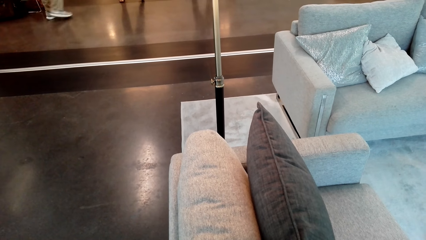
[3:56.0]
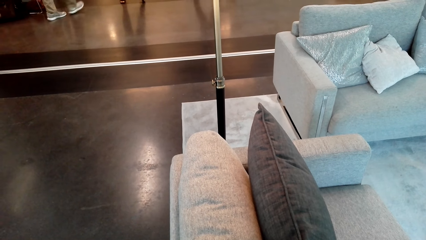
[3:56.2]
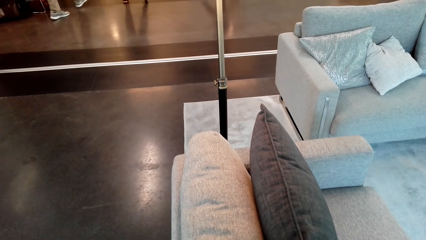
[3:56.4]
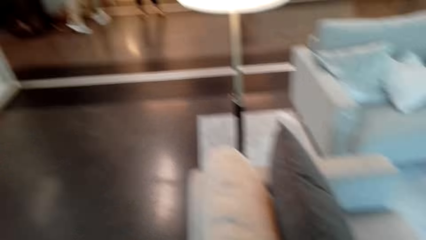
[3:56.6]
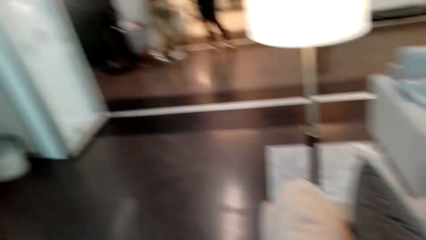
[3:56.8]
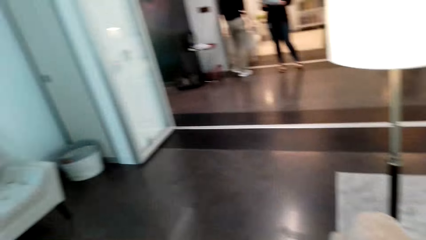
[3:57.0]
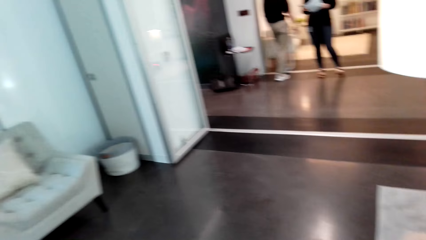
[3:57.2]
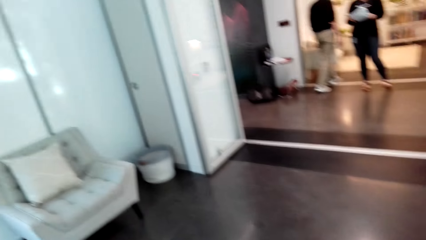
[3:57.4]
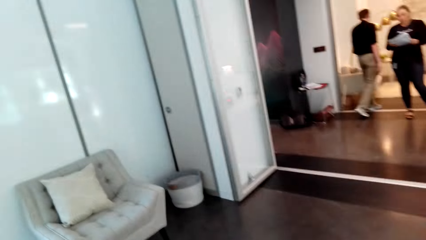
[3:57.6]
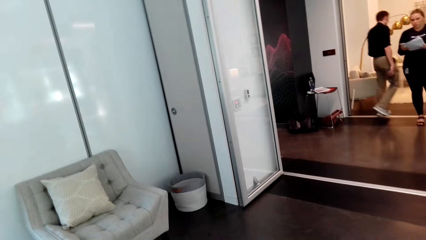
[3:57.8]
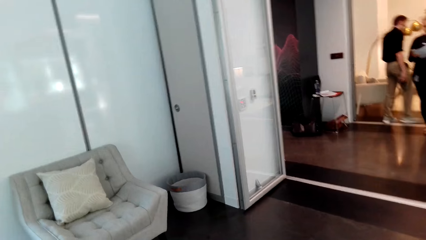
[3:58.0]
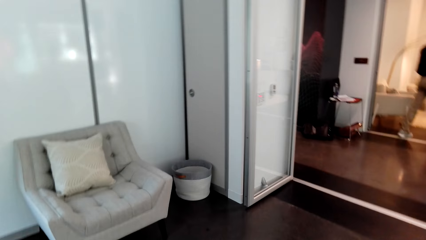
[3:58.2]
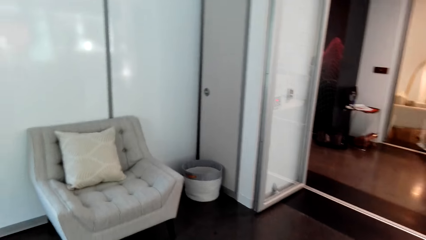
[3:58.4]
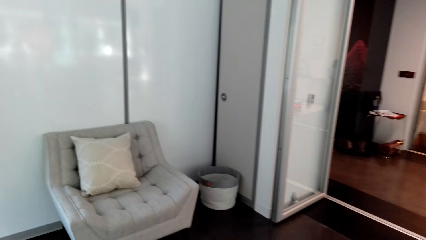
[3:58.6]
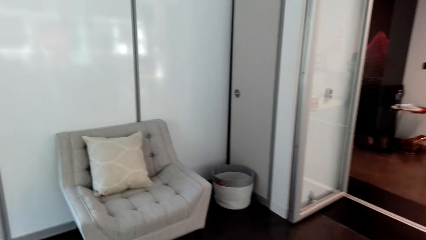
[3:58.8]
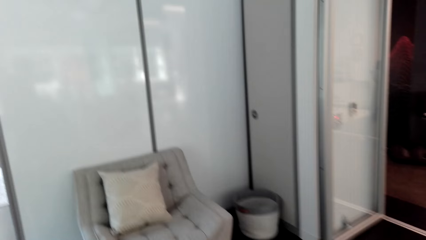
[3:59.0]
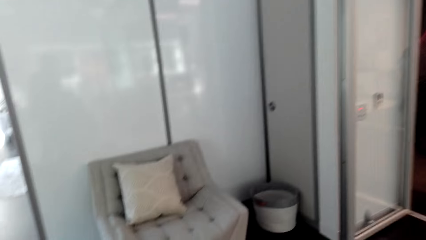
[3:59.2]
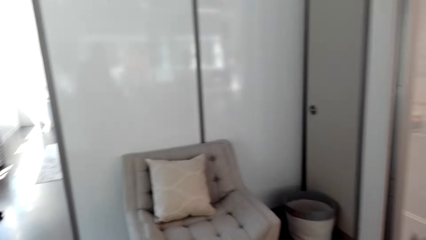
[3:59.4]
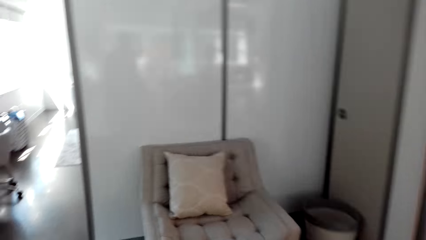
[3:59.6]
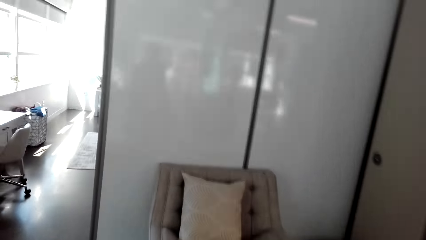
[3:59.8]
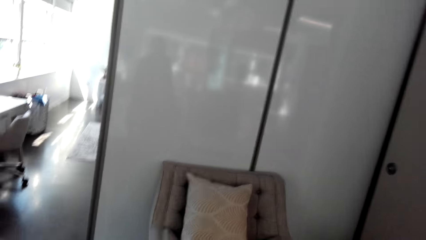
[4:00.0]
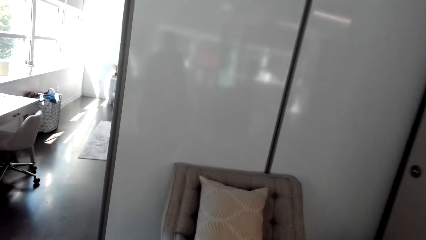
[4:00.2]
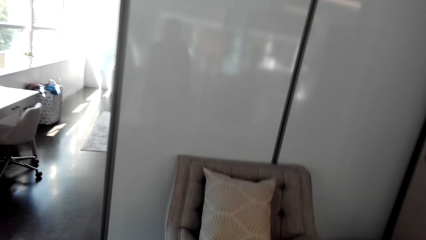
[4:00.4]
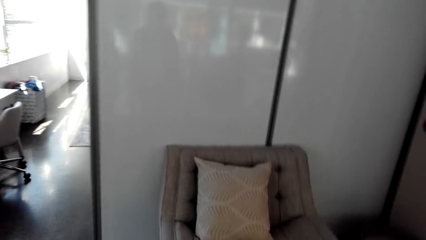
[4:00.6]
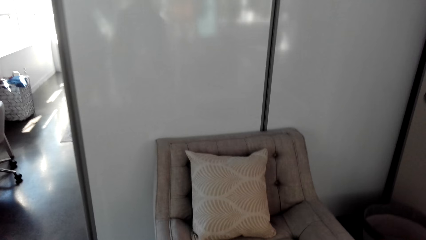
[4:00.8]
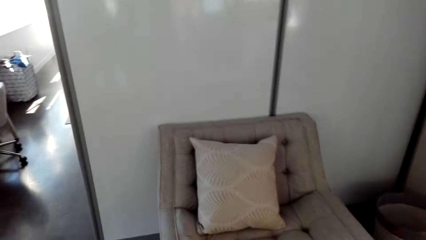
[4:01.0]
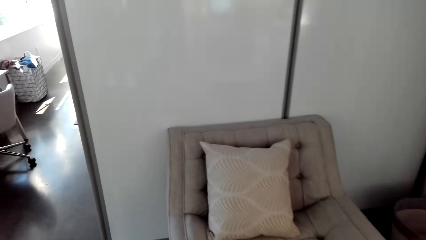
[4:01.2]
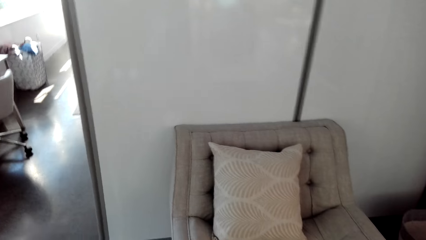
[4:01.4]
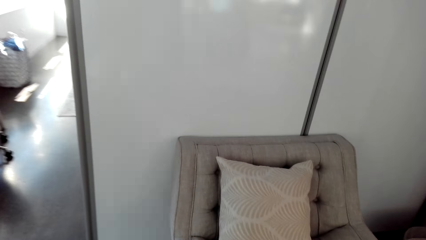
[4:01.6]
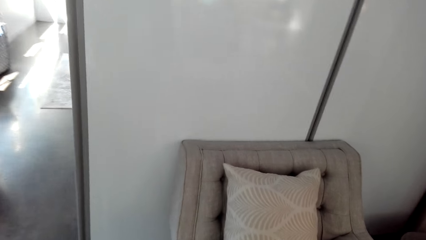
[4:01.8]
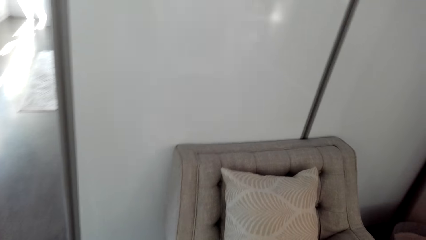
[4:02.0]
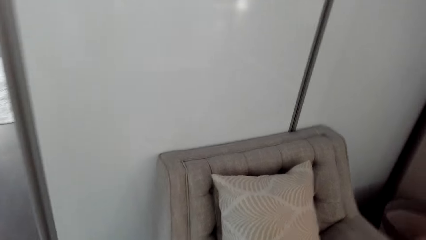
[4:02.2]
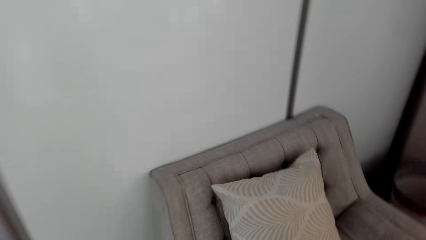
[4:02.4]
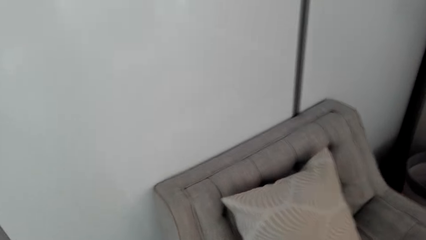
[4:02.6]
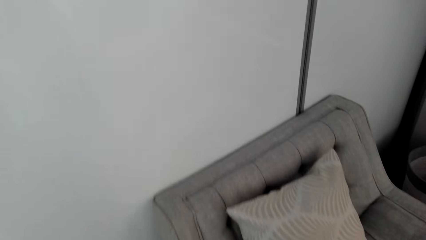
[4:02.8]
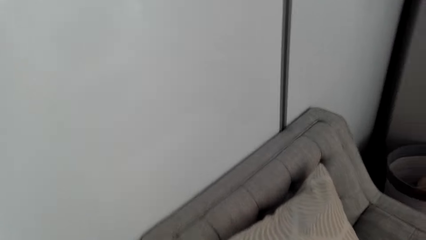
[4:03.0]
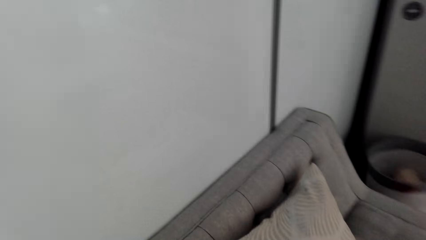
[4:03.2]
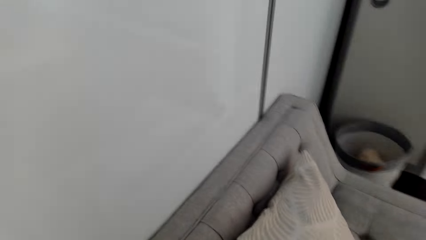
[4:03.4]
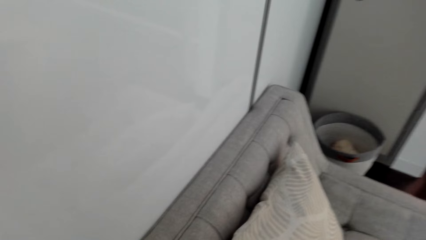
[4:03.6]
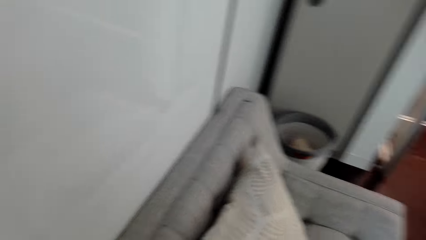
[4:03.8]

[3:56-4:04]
A man walks. The camera wearer walks.

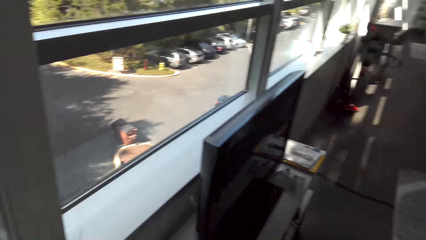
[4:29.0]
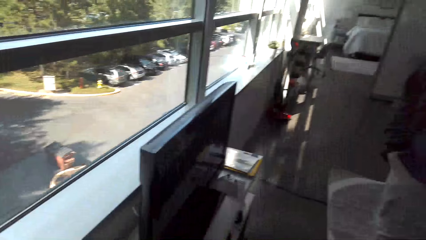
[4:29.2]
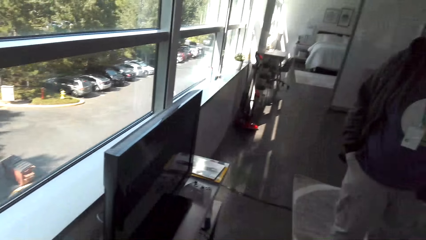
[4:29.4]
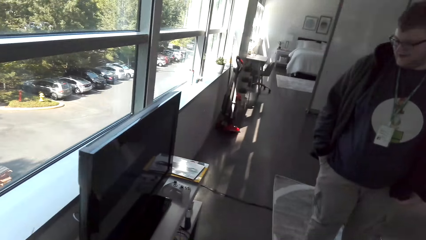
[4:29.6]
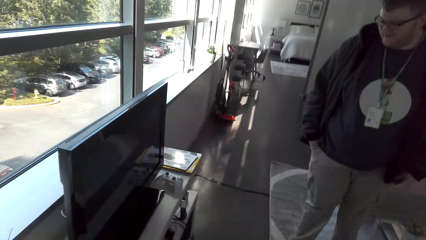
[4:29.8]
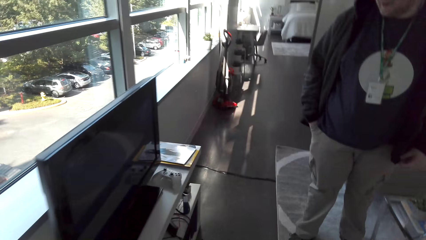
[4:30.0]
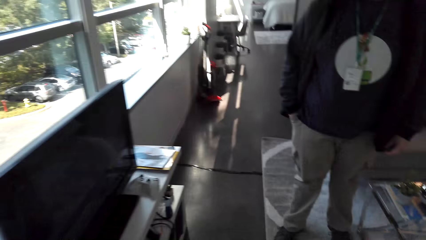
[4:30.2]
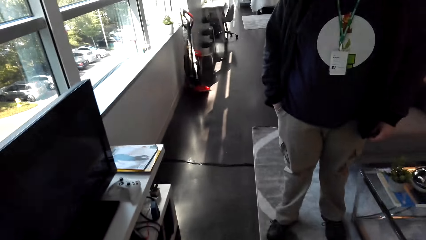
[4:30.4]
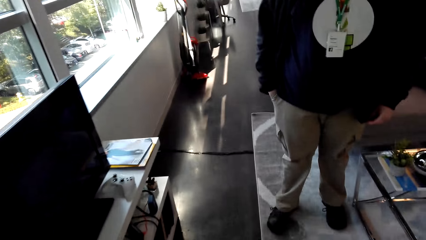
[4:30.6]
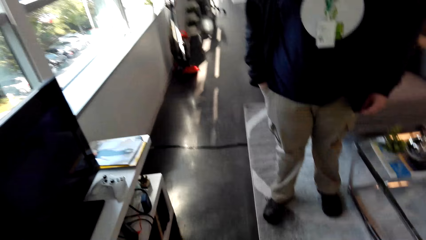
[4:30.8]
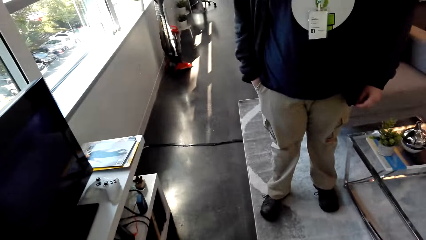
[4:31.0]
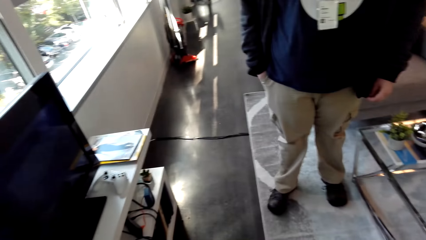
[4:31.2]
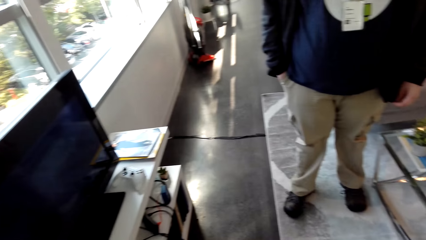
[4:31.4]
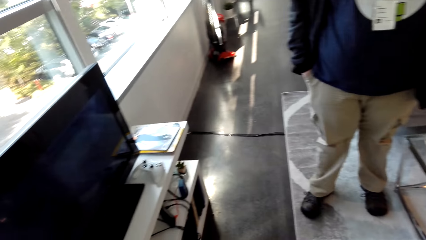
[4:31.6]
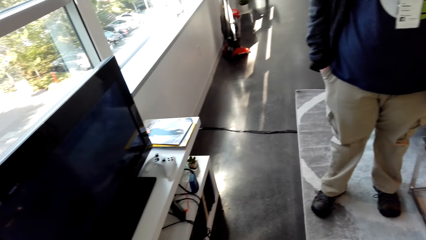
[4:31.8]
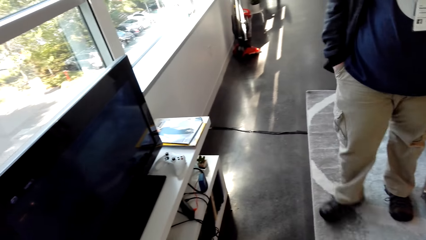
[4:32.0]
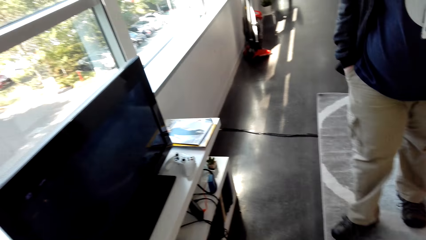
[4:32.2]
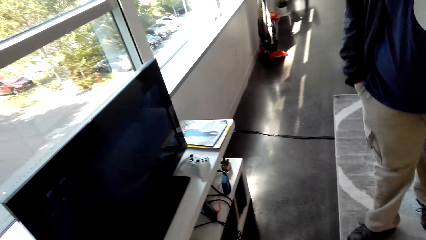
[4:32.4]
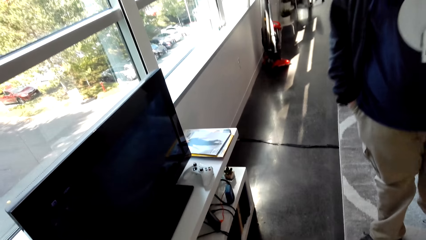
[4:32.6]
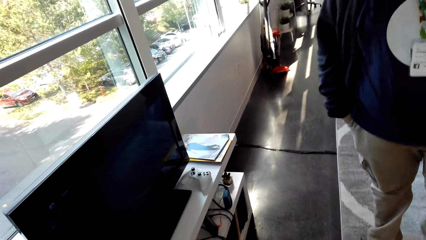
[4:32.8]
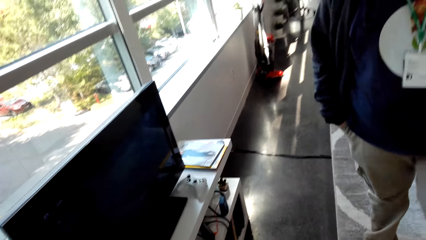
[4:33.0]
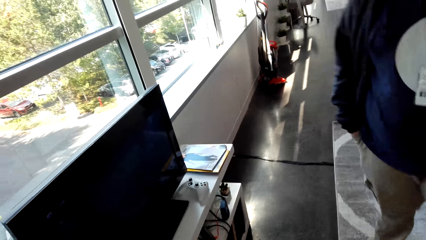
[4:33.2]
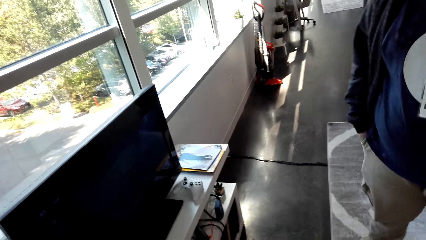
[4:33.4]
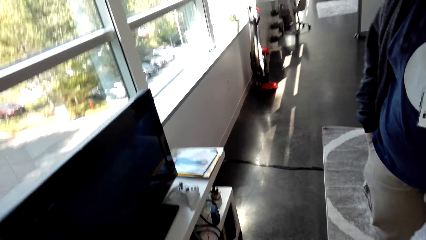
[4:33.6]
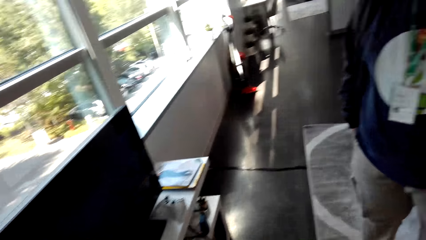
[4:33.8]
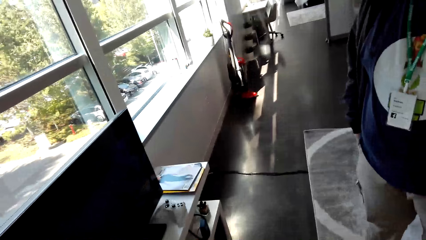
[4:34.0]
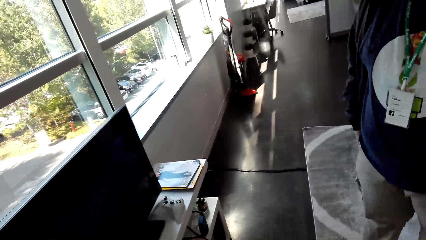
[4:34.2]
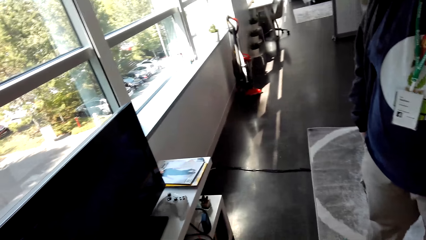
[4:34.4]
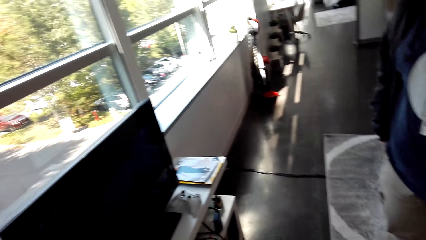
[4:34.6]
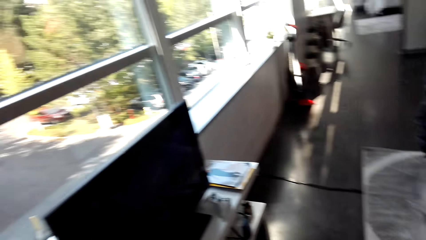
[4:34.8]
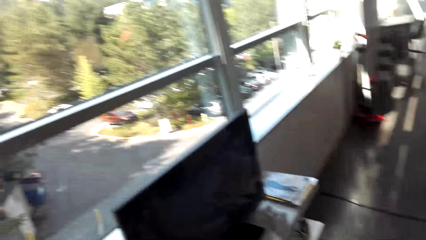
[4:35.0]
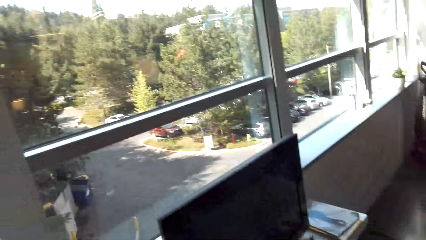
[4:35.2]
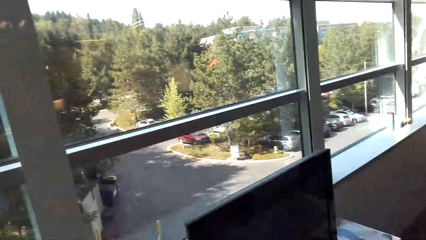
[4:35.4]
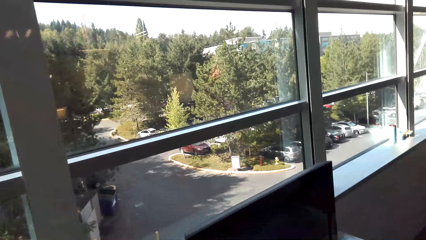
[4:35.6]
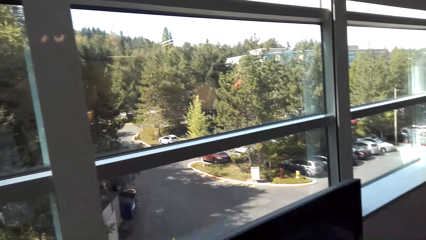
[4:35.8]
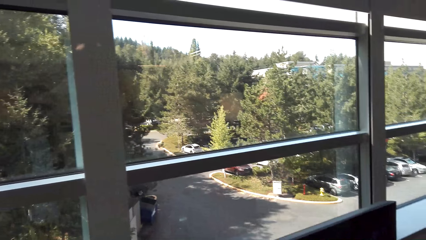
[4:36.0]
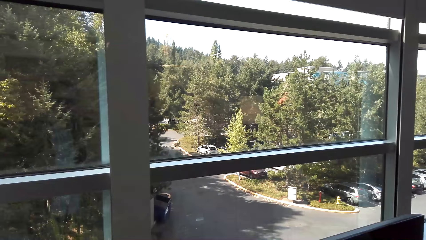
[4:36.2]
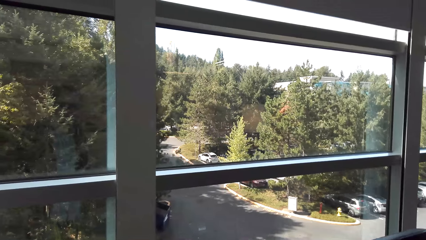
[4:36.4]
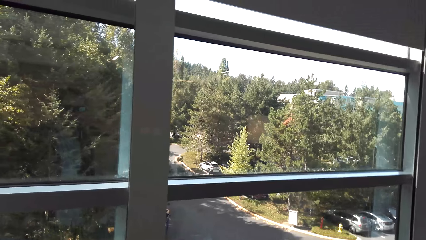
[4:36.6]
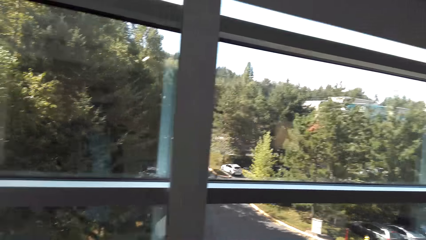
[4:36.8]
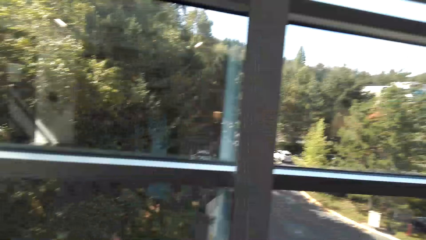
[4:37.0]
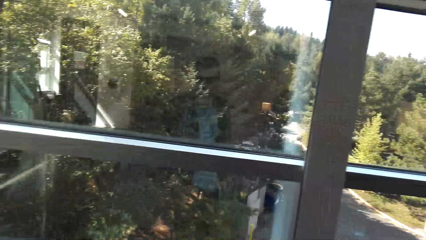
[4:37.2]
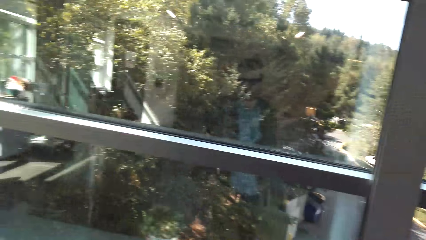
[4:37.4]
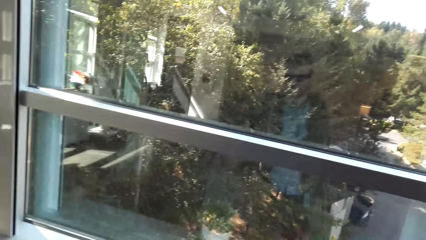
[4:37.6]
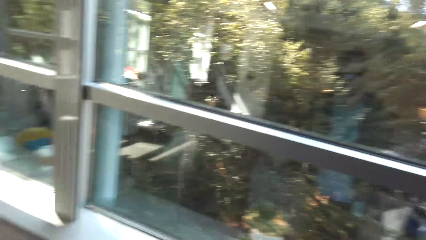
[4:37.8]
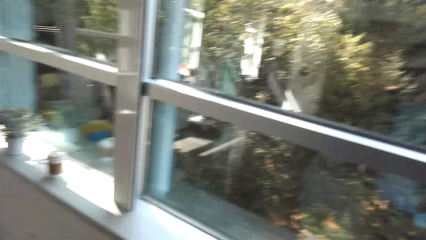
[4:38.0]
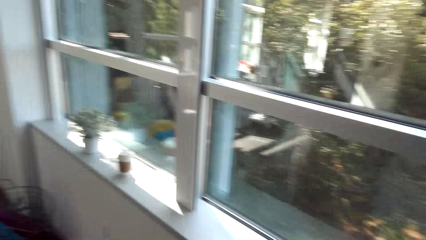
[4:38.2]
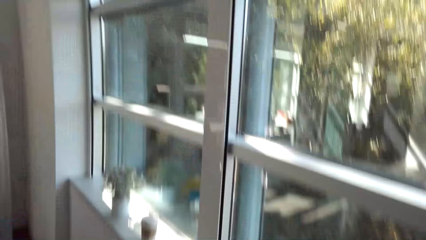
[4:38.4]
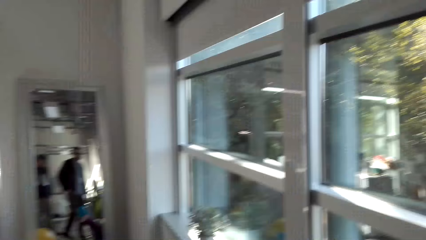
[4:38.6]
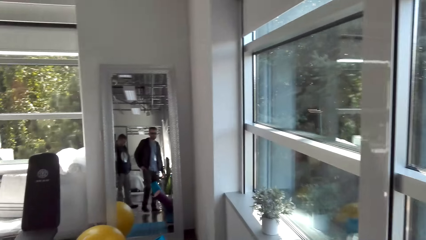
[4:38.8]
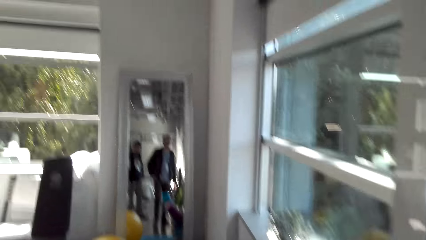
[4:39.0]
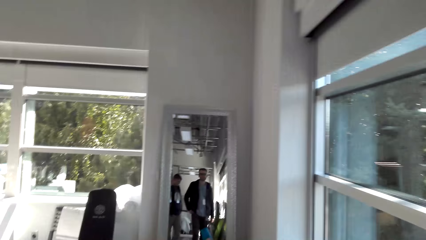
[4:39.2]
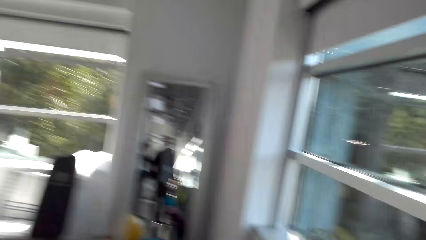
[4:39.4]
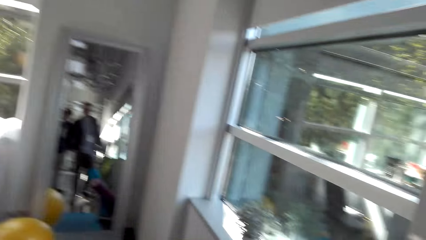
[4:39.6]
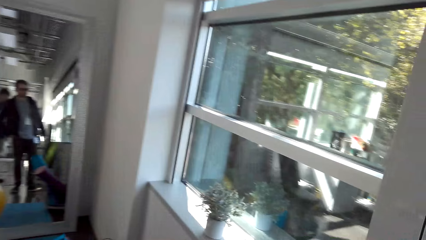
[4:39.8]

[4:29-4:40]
A man walks. The camera wearer looks around.
